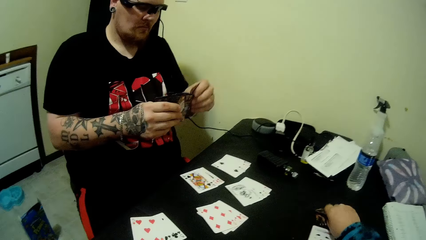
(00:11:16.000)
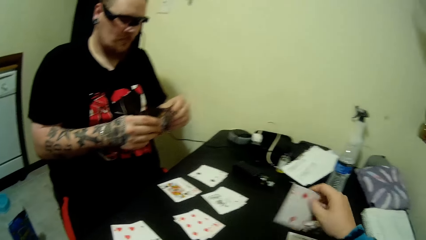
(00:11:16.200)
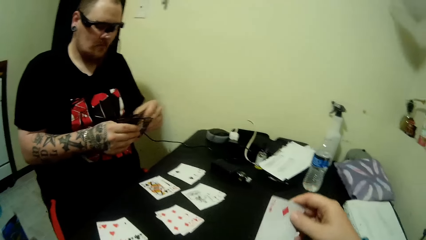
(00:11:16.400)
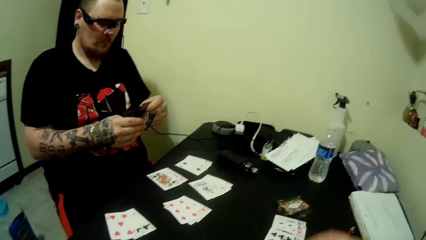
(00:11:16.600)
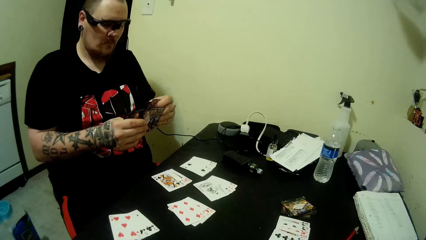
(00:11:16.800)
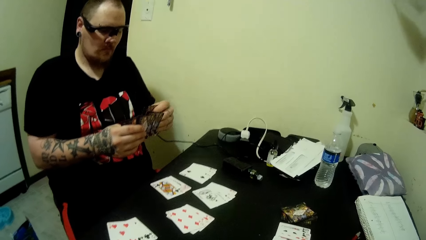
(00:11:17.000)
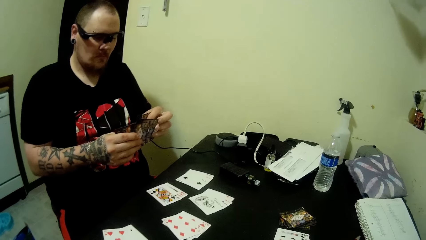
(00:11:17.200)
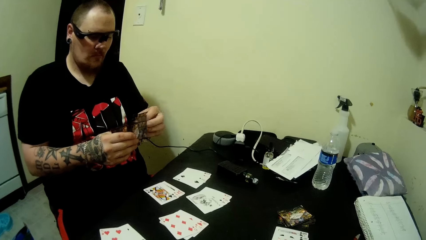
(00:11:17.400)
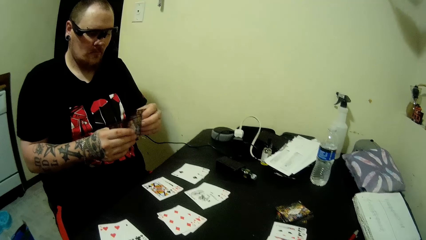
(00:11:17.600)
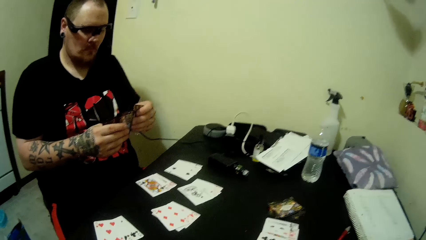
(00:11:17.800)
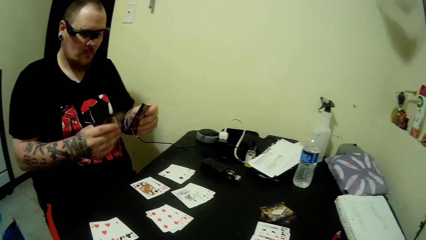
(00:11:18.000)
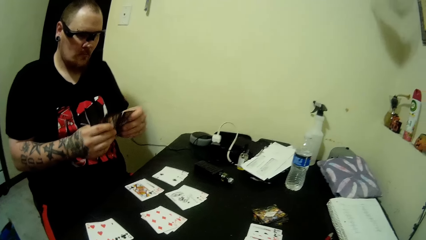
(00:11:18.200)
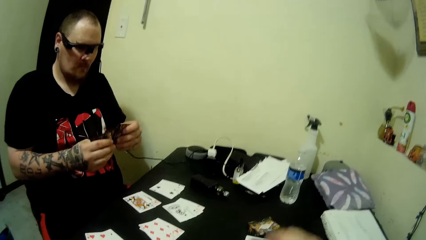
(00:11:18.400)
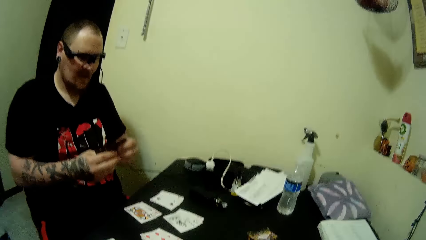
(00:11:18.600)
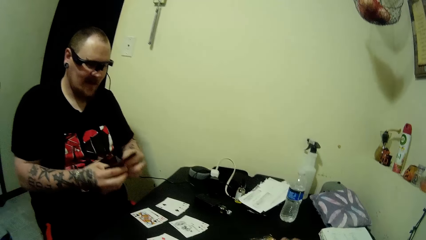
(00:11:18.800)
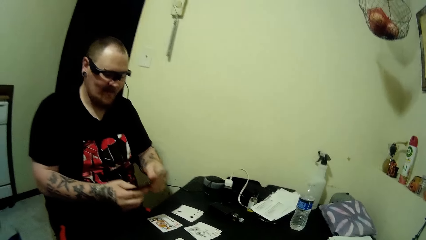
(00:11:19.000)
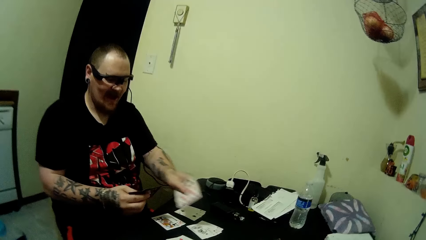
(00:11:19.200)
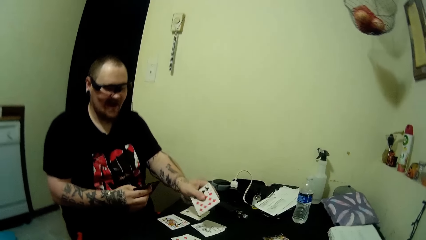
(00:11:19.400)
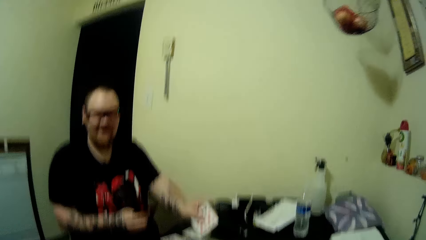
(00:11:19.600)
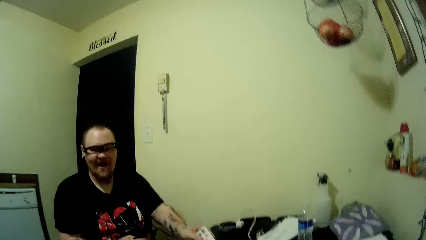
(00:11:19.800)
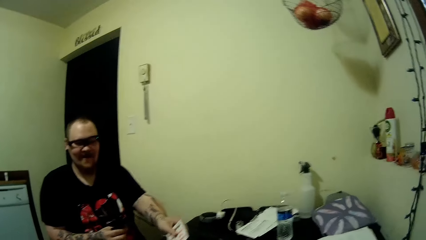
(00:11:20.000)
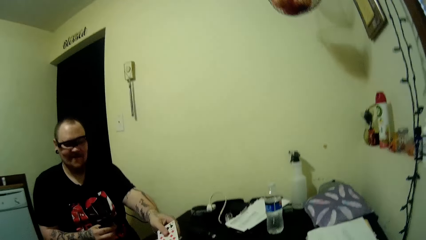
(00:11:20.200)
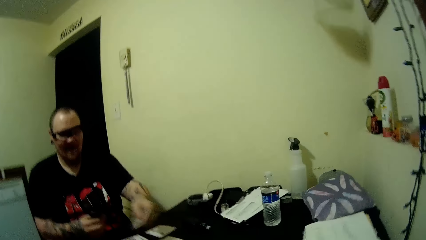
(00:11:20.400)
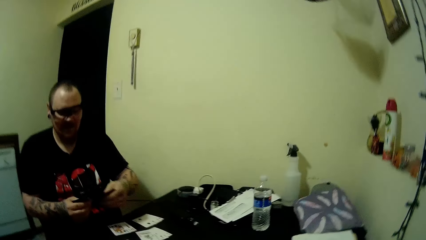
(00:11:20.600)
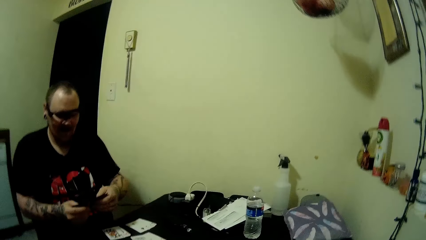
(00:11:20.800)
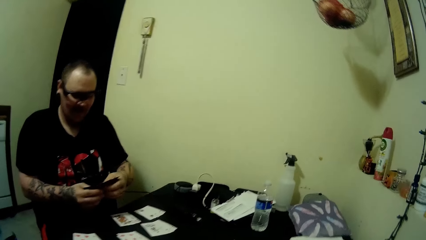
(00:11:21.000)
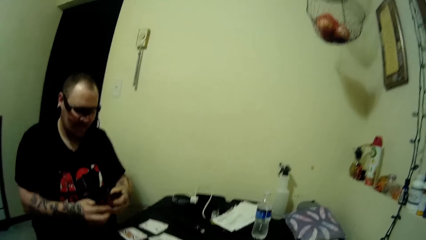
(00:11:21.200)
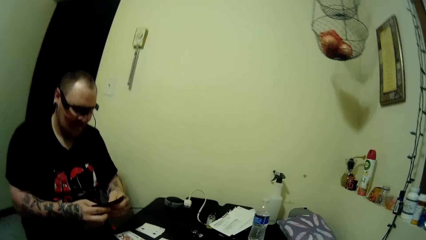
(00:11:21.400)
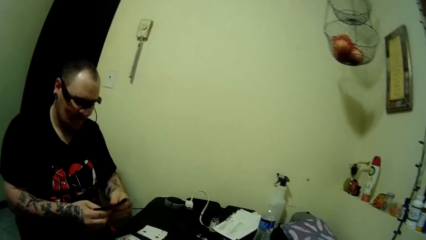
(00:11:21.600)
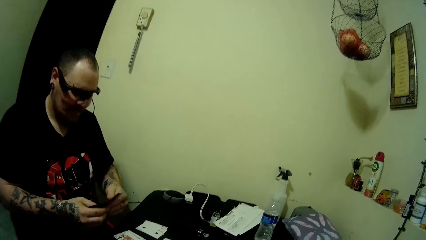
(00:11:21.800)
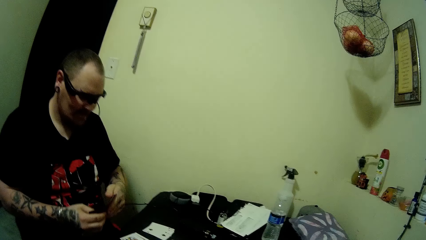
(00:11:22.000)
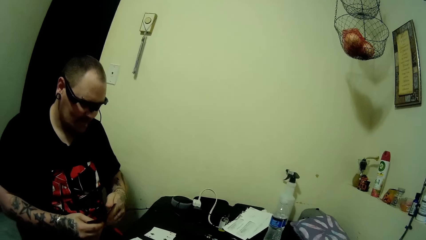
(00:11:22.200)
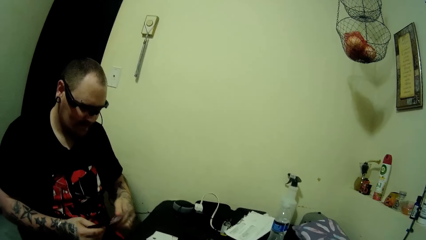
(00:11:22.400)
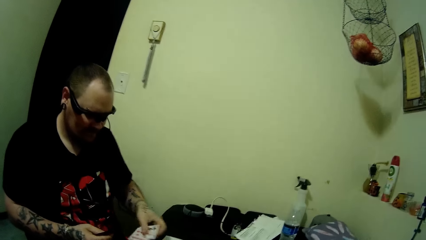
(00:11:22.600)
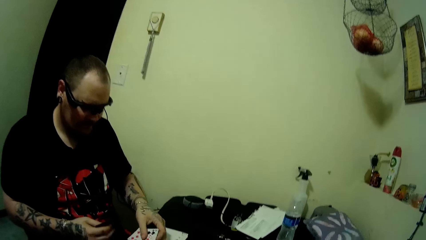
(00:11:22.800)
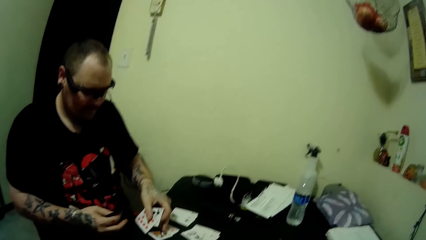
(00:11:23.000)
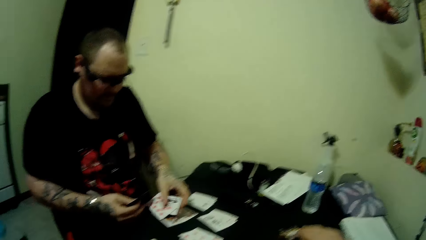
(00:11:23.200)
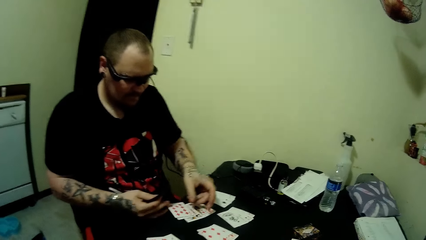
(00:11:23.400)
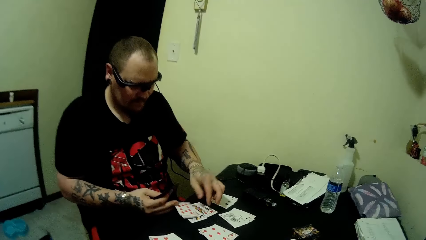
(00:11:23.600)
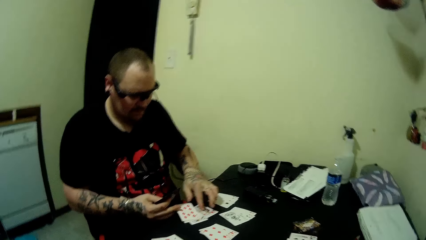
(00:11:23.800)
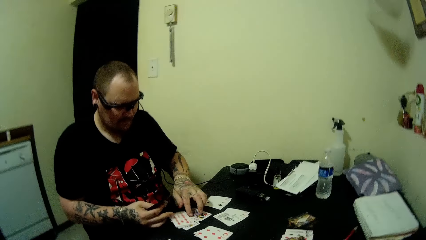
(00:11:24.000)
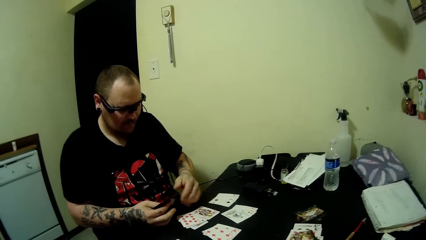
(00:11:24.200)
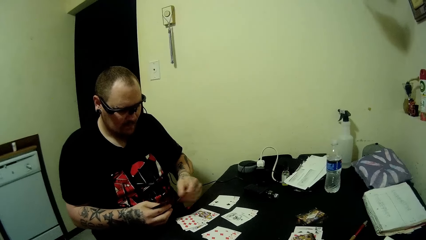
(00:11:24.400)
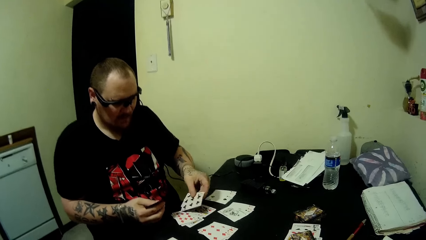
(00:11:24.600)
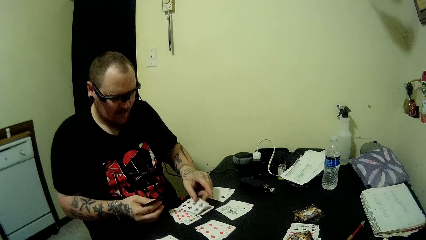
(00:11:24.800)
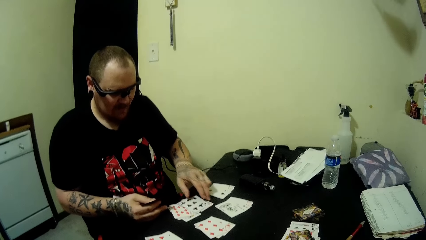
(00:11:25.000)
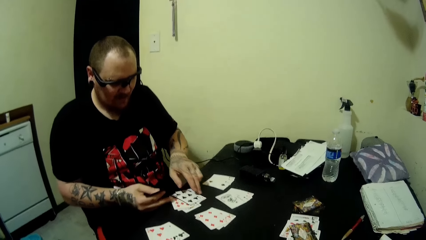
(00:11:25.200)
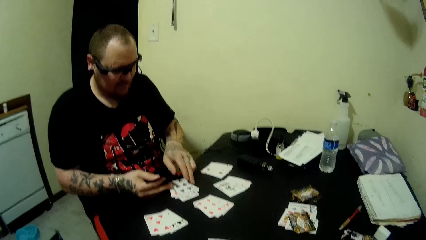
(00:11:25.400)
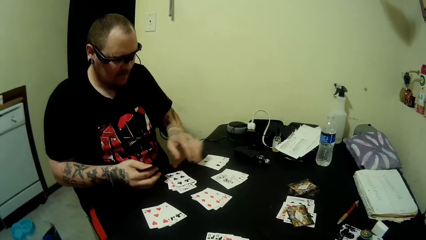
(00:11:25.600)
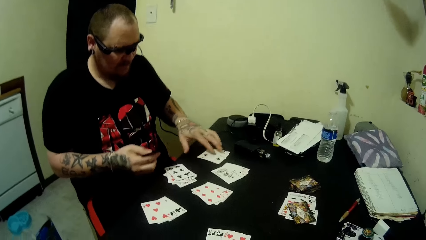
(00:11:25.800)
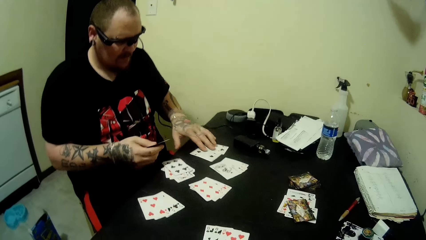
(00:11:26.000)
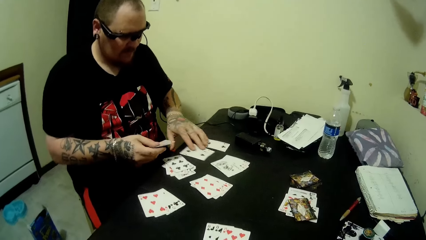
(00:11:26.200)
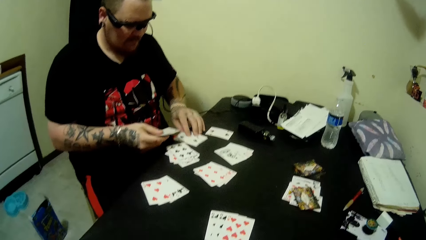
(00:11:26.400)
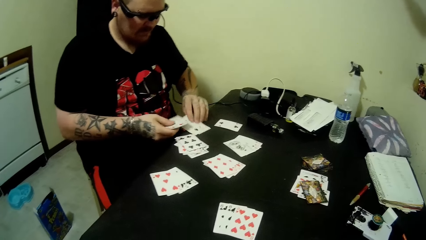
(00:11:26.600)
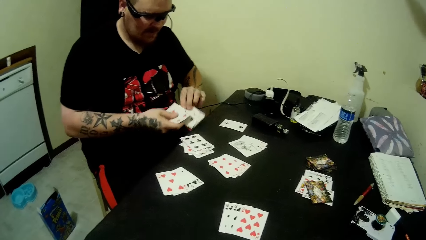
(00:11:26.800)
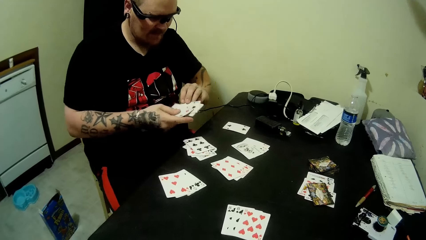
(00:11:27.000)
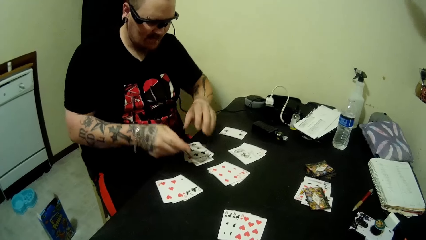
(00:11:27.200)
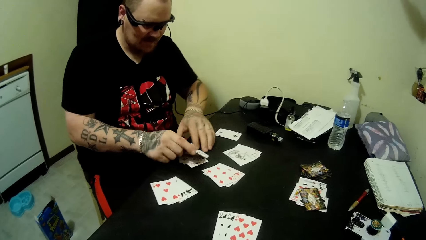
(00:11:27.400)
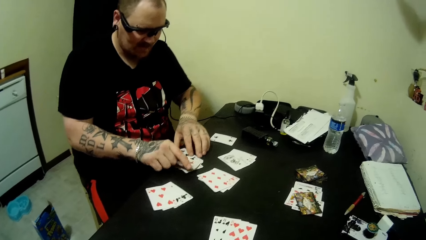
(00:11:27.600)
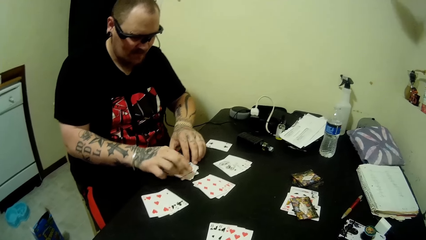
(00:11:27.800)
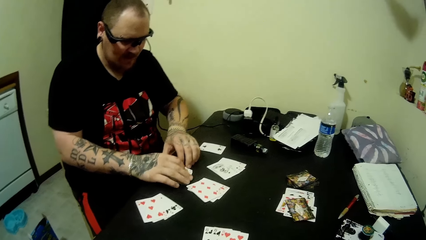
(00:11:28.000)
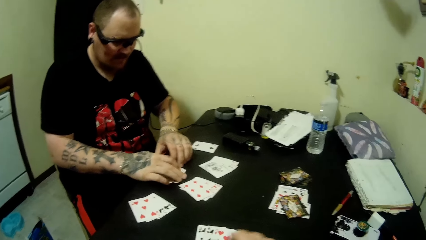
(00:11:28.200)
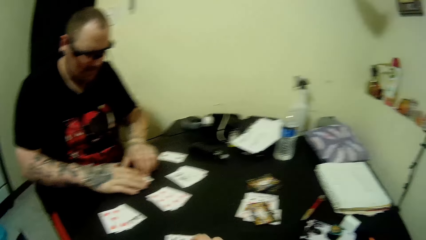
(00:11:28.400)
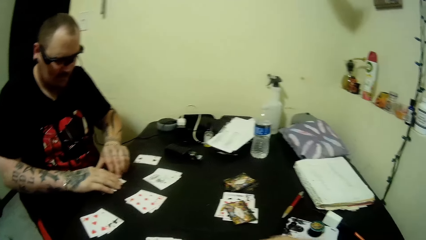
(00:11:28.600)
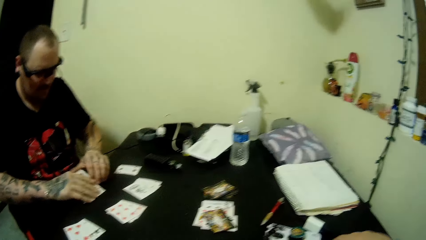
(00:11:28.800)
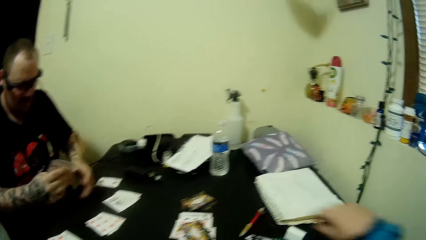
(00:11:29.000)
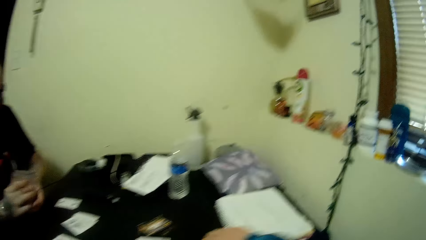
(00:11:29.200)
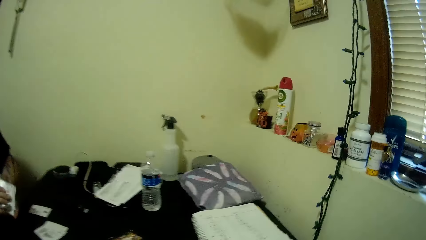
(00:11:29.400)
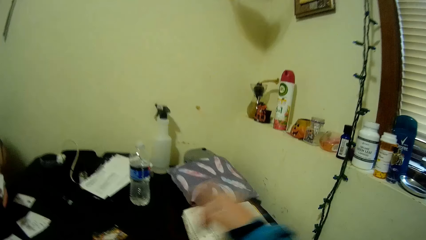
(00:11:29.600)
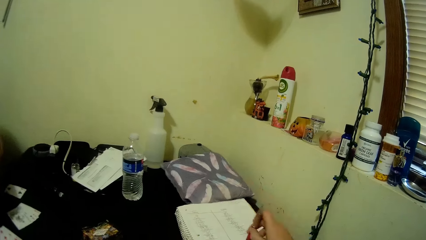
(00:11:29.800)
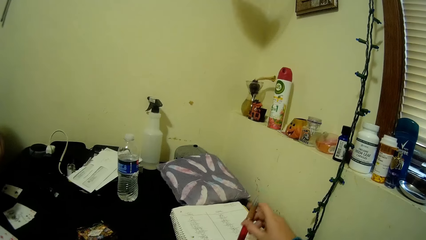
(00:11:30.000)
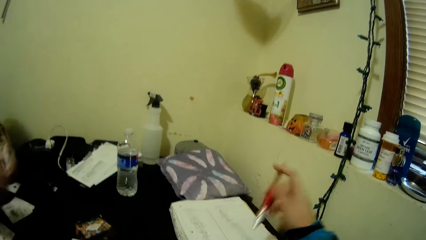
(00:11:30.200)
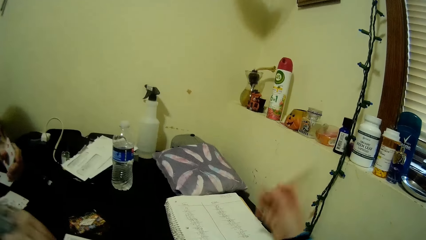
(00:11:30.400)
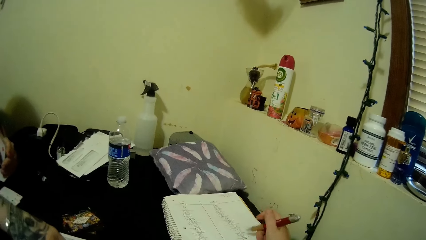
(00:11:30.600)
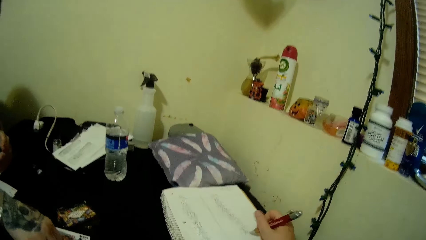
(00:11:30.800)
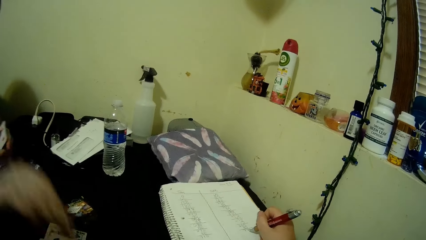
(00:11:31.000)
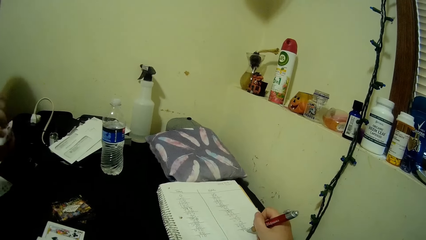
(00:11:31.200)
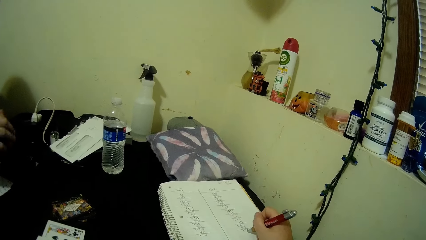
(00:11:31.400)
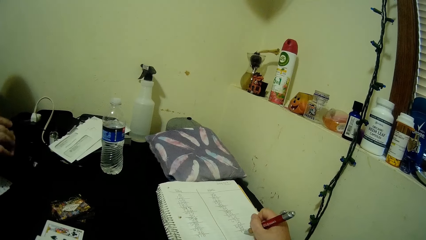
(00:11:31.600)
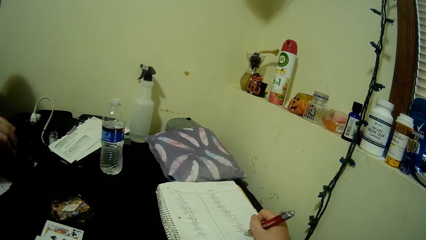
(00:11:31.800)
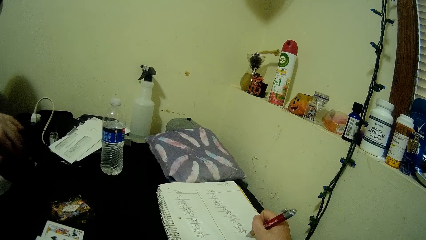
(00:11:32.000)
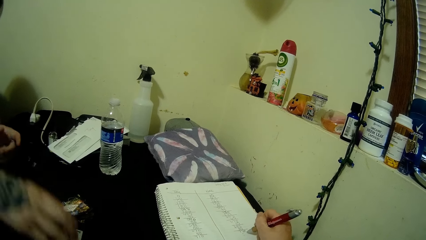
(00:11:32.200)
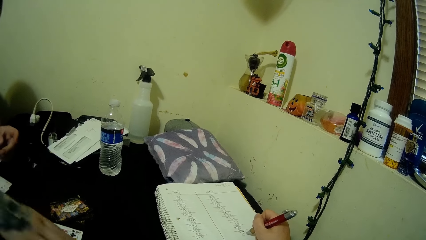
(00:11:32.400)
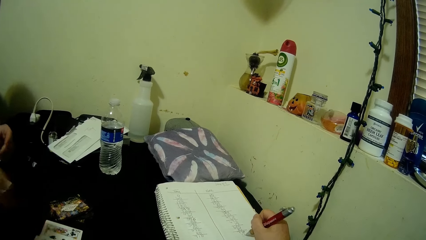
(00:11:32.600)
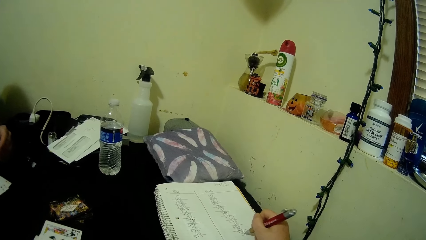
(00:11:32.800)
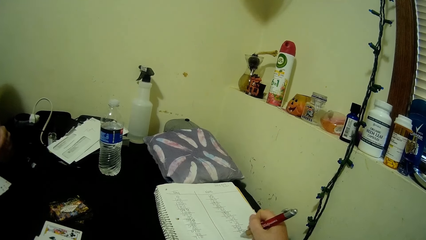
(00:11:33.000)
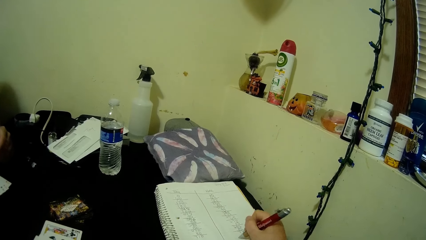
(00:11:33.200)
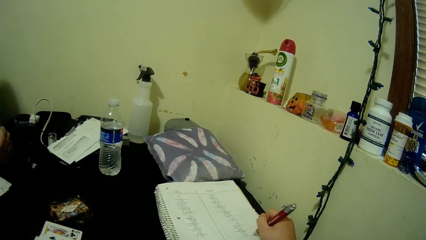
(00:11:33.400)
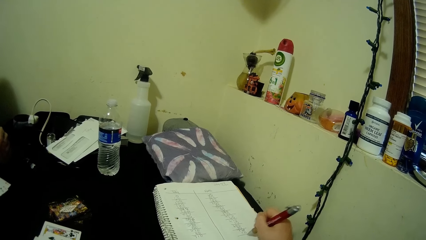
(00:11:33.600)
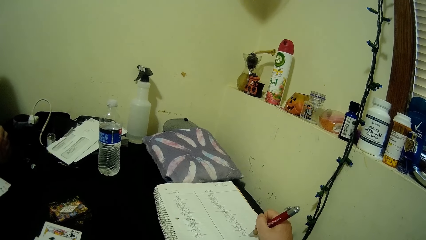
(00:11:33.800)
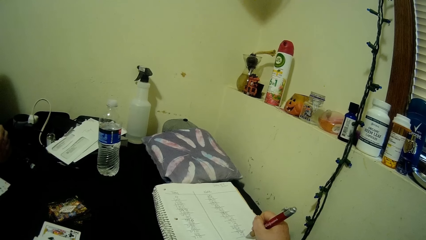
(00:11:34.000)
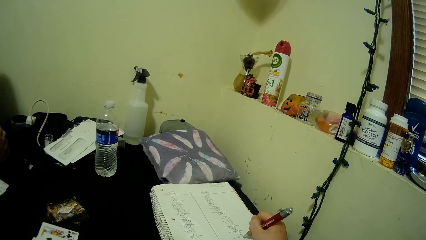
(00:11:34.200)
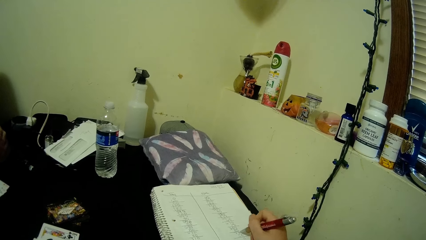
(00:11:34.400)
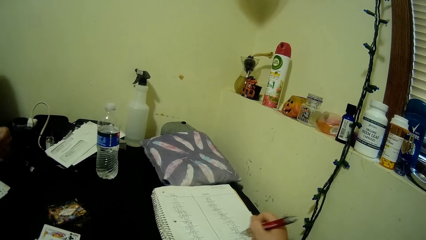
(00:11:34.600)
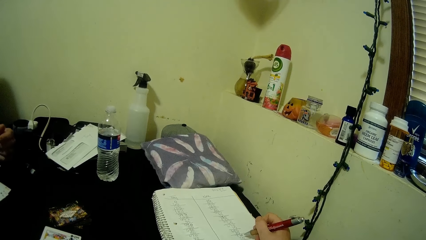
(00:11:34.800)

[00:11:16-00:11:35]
The camera wearer picks up a card on the table with his right hand. A man arranges the cards on his hands. The camera wearer puts a card on the table. The man moves a hand on the table, drops some cards on the table, puts a card on the table, arranges some cards on the table, moves cards on the table, picks up a card on the table with his left hand, drops the cards on his right hand on the table, and picks up the cards on the table with both hands. The camera wearer picks up a pen on the table with his right hand. The man puts cards on the table and picks up a card on the table with his right hand. The camera wearer writes on a book on the table with the pen. The man puts cards on the table.
